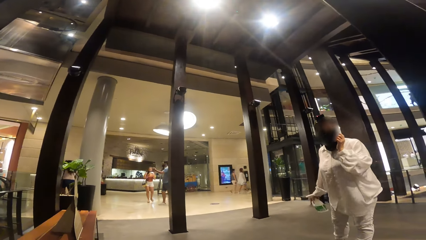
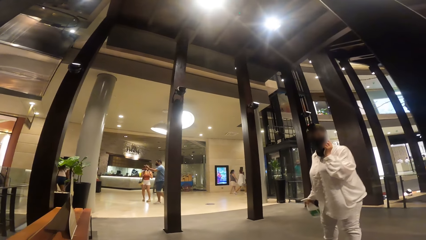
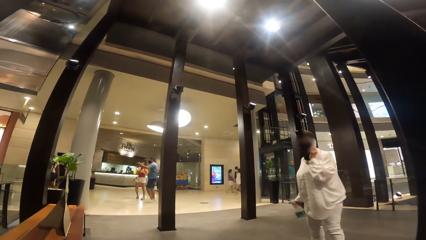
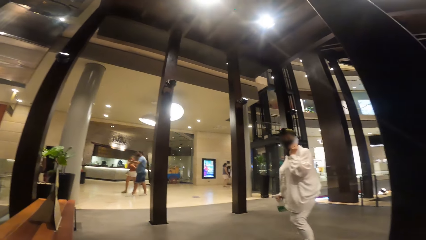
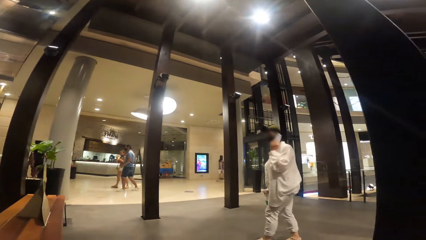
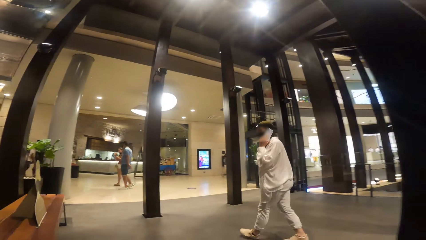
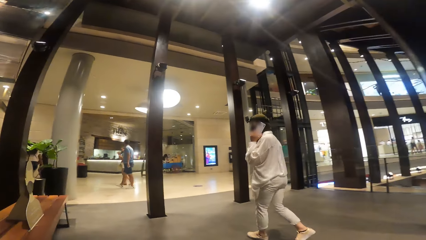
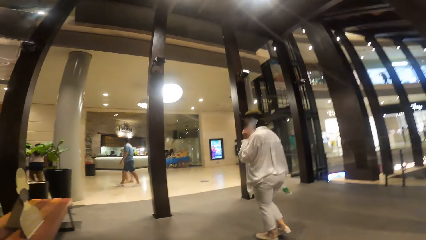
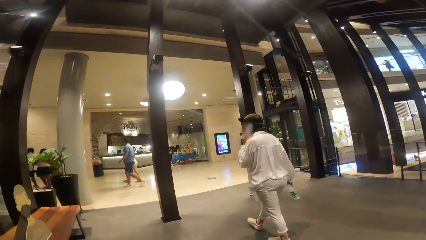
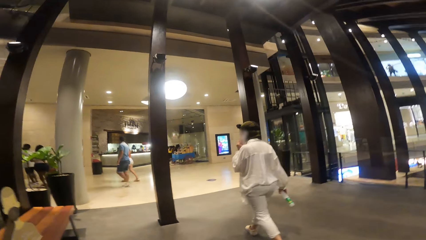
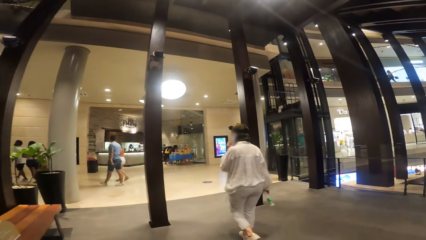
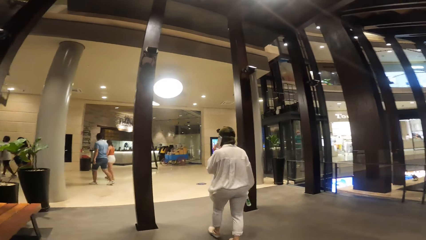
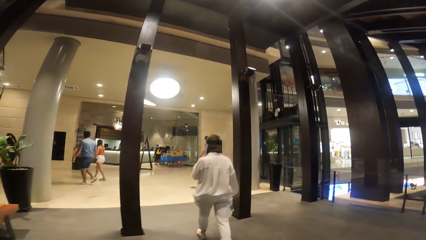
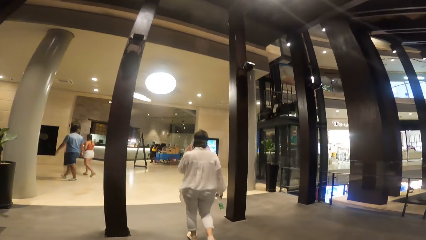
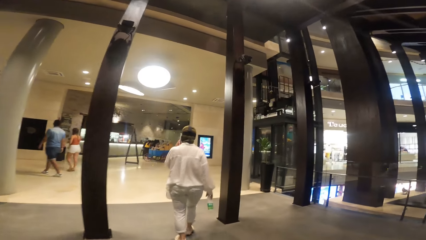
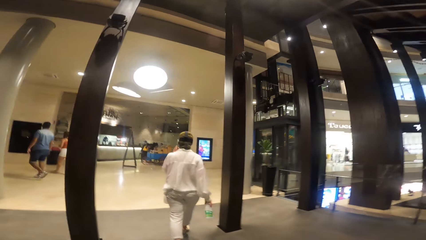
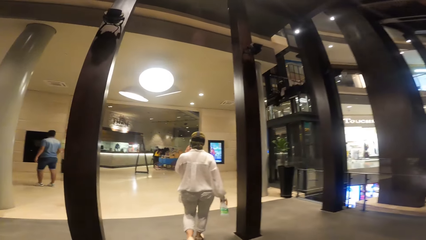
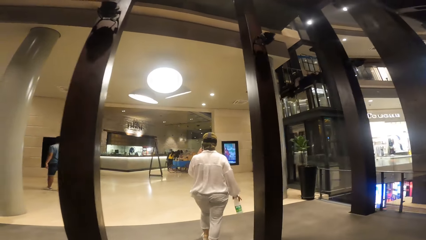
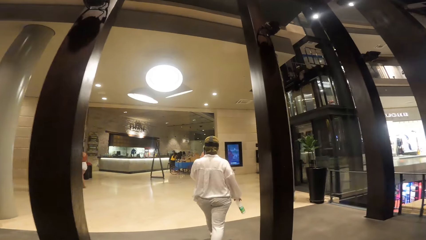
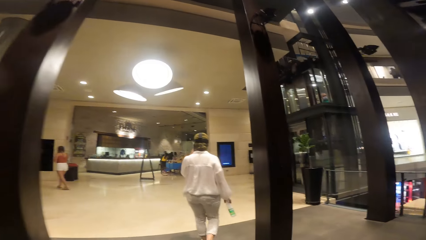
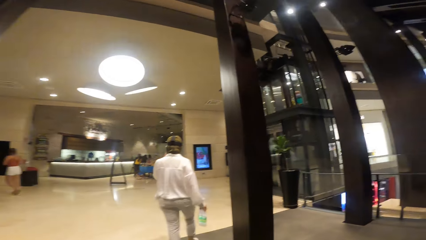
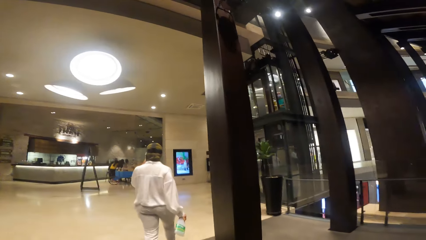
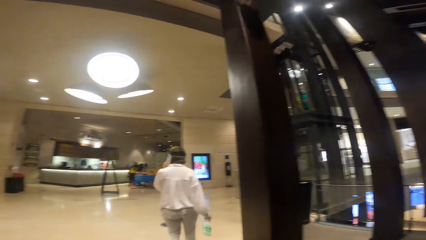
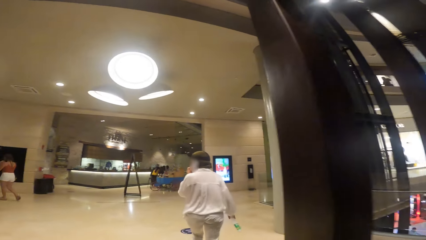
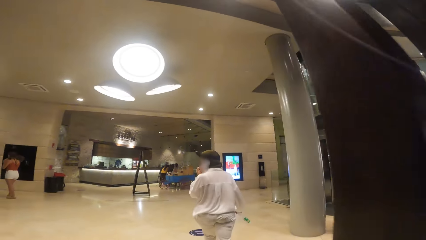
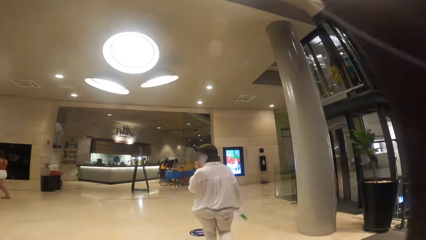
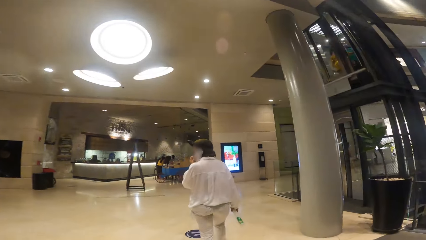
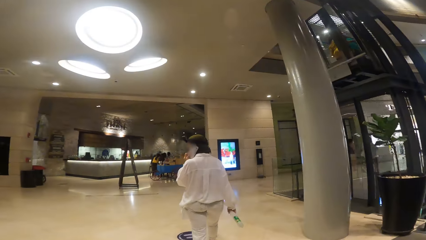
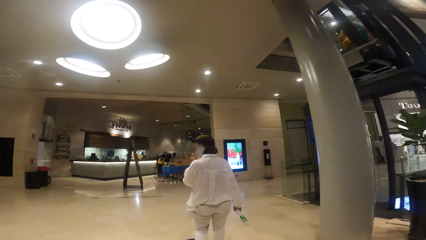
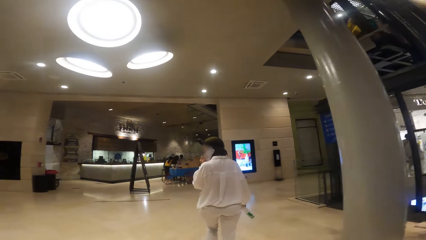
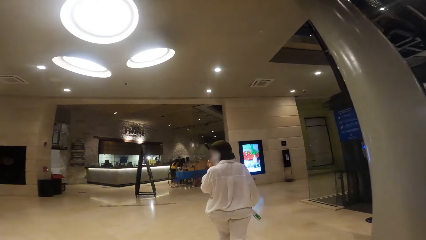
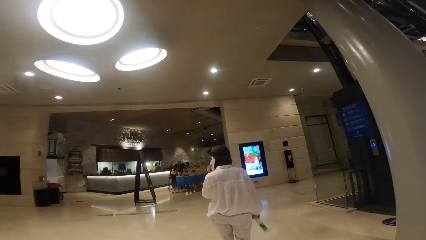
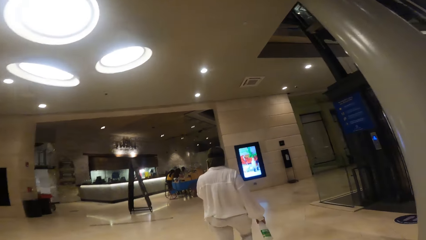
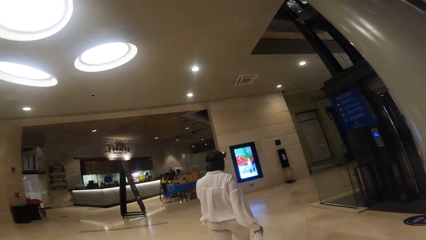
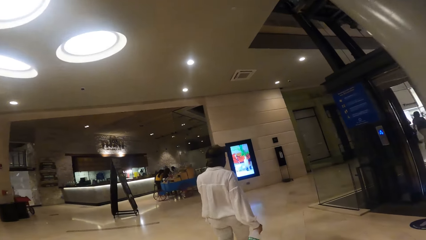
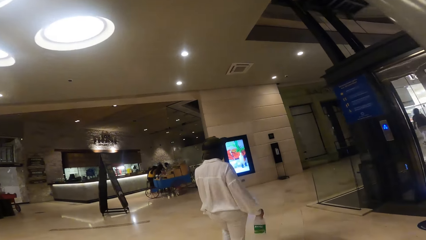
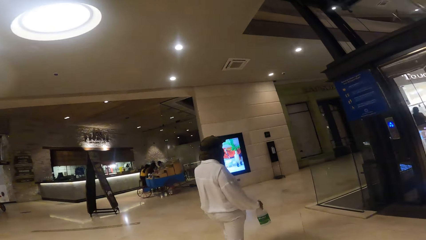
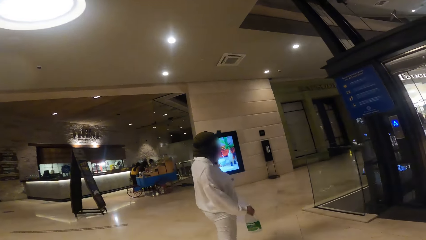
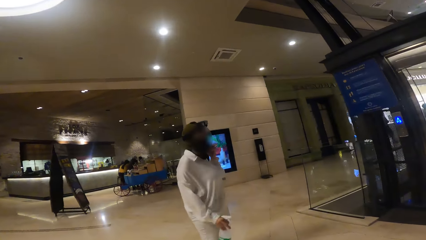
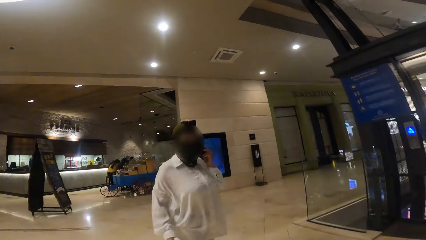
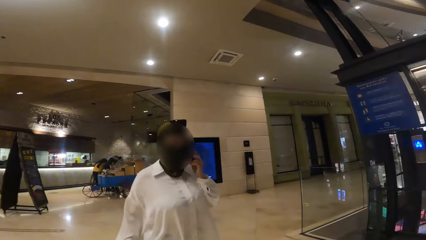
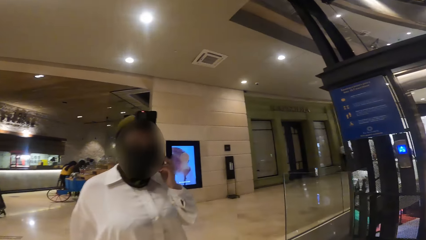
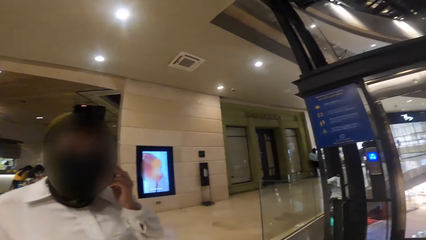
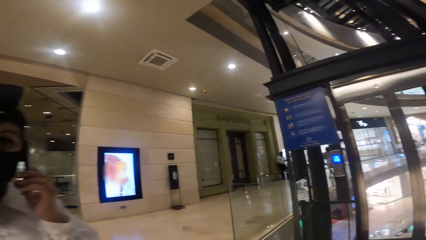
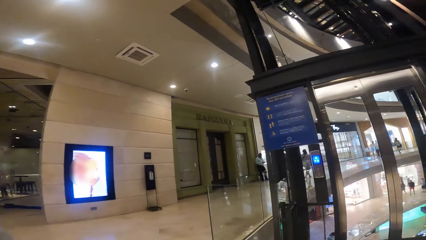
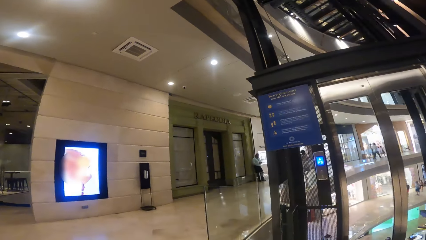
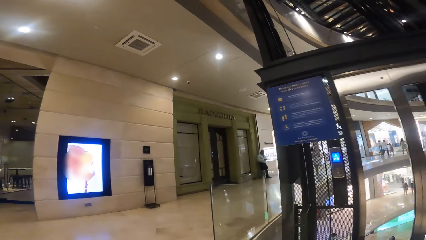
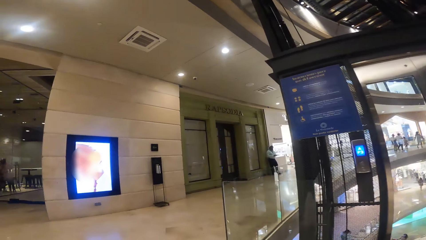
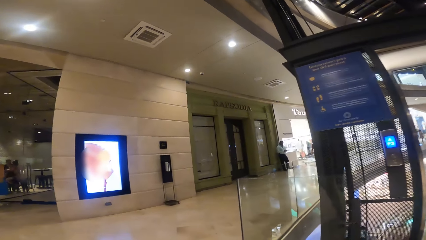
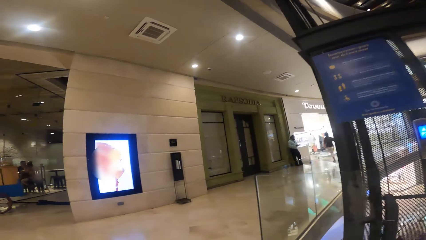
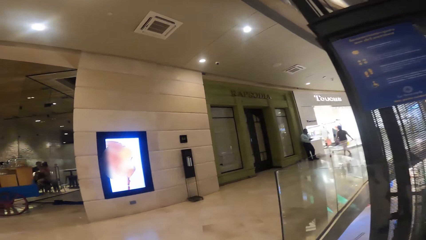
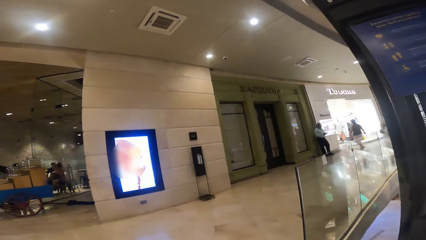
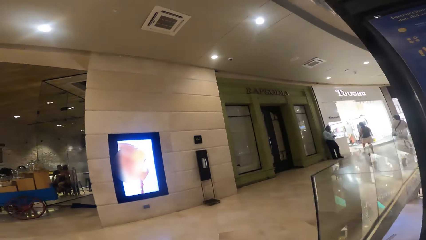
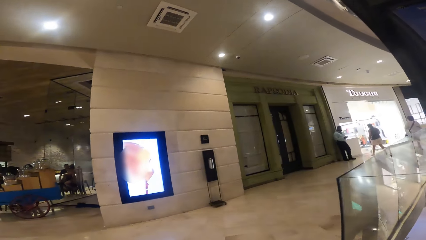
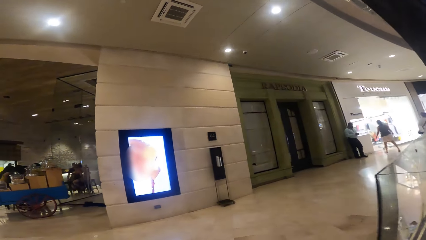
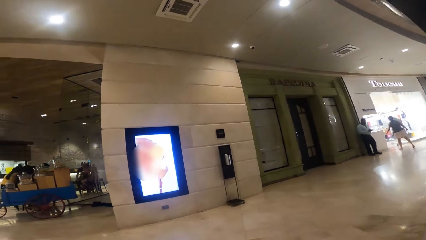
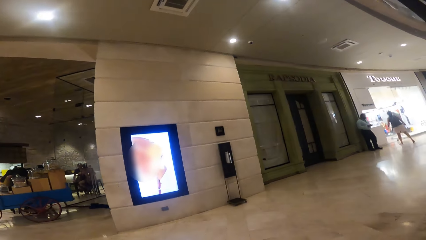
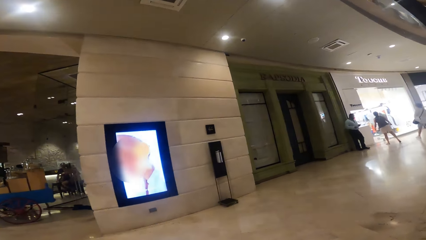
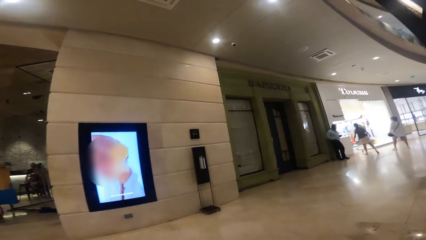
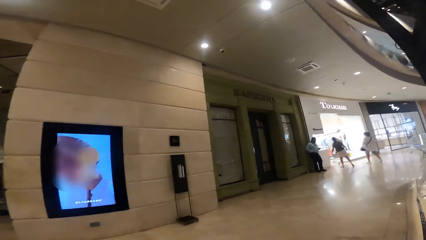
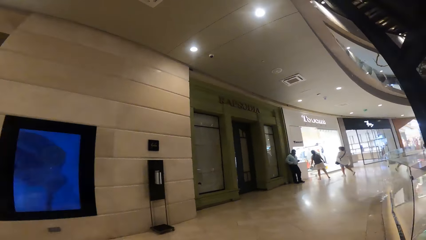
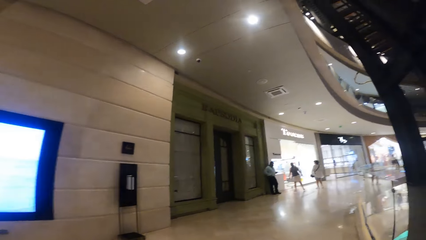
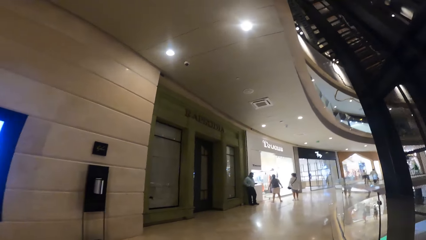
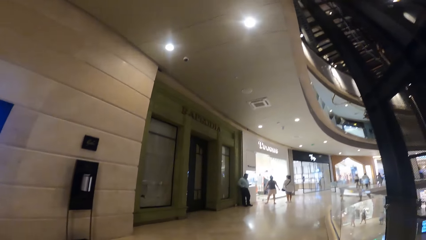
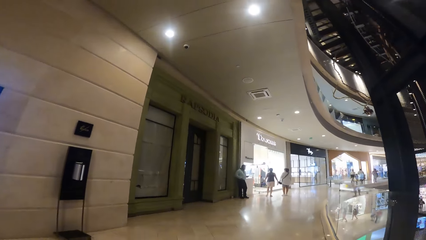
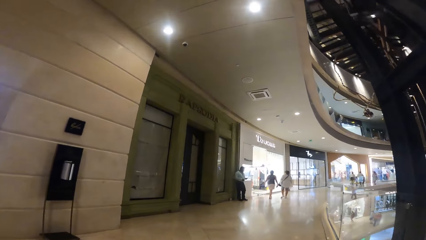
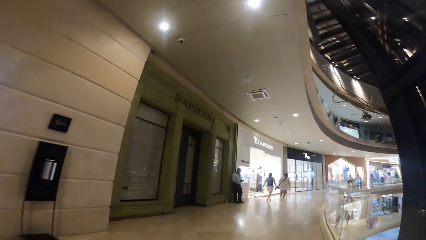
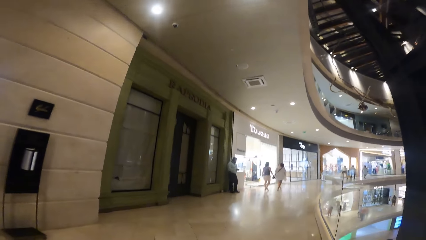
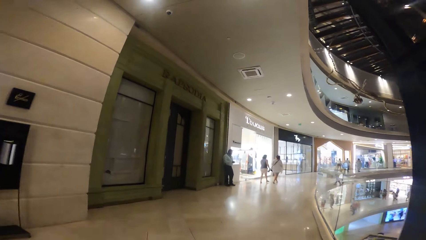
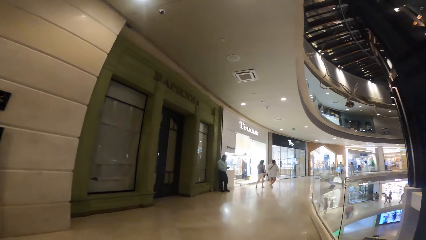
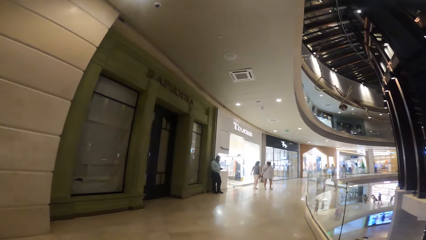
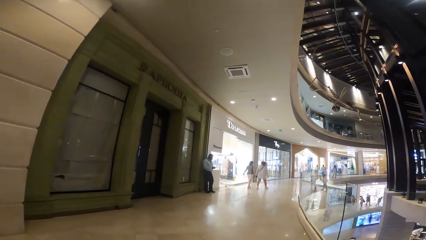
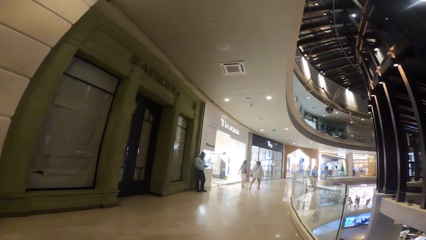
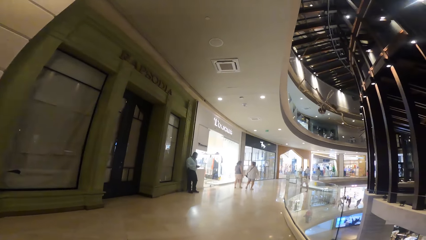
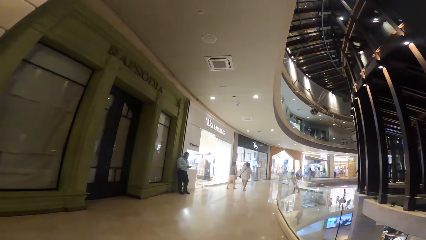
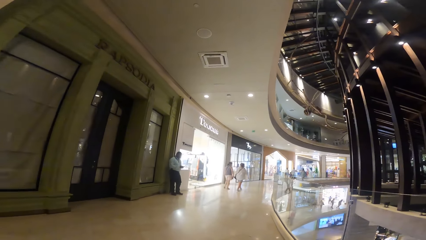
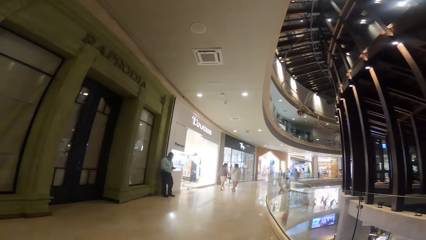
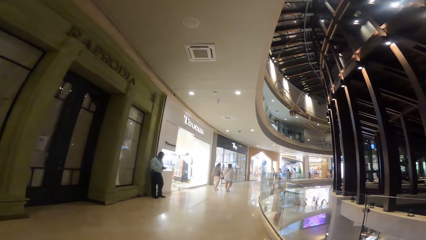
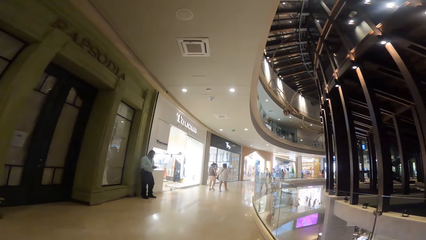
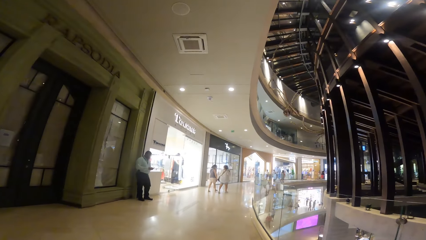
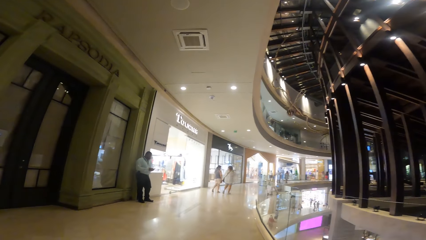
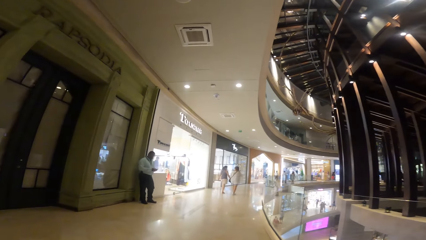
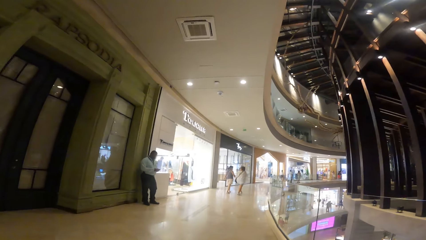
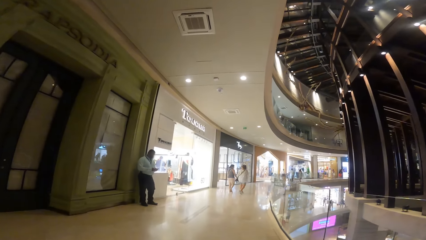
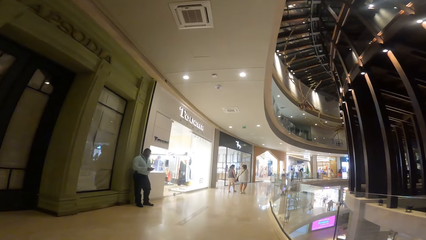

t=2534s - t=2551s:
A woman walks in the shopping mall. The camera wearer walks in the shopping mall. They interact with the woman.
